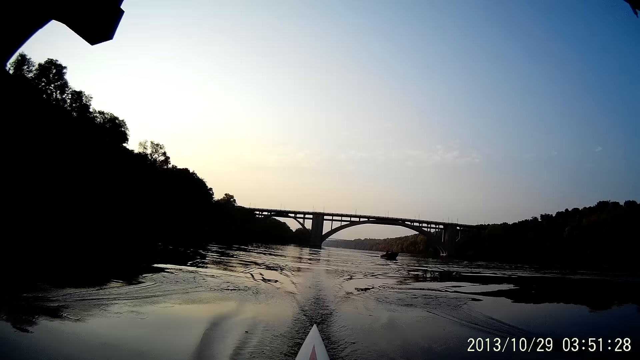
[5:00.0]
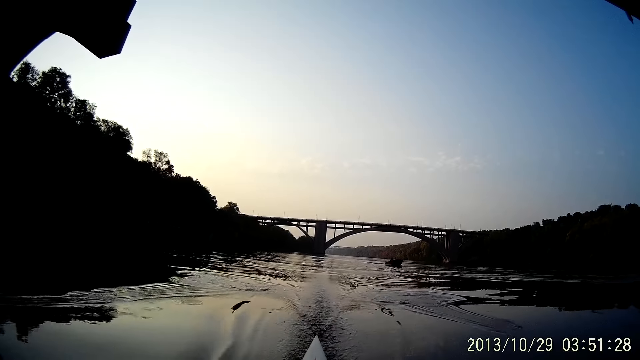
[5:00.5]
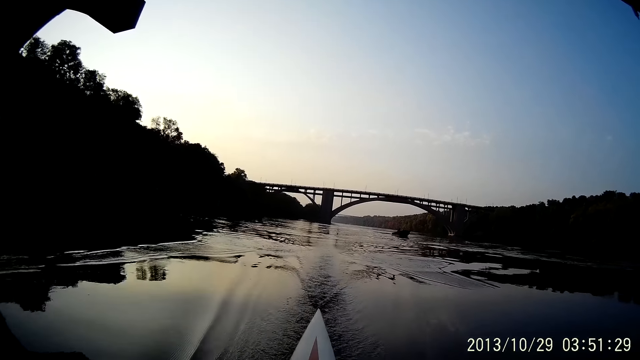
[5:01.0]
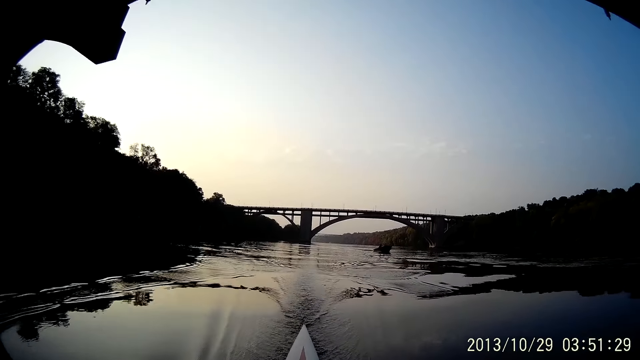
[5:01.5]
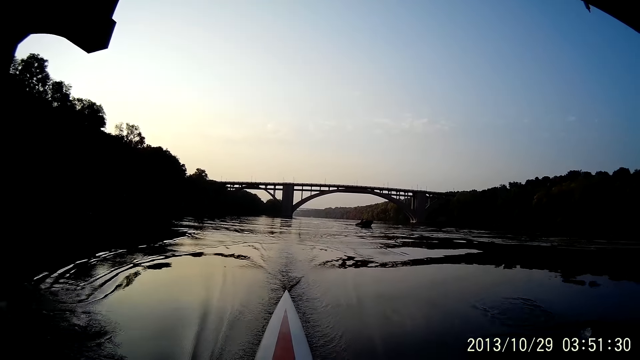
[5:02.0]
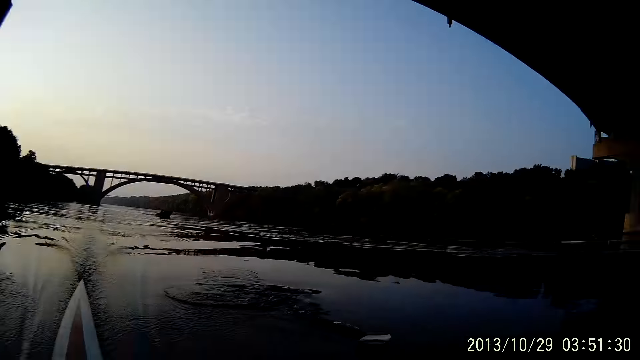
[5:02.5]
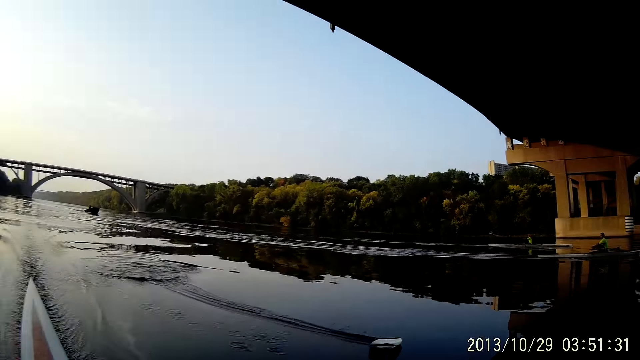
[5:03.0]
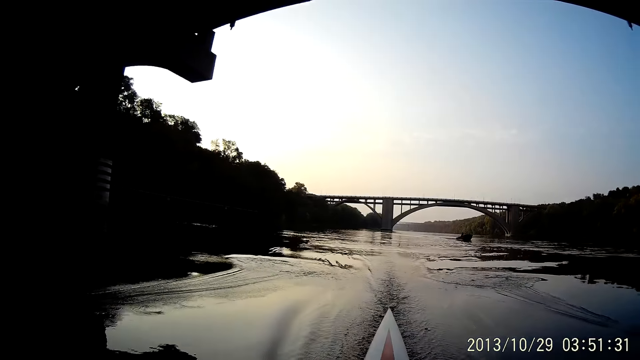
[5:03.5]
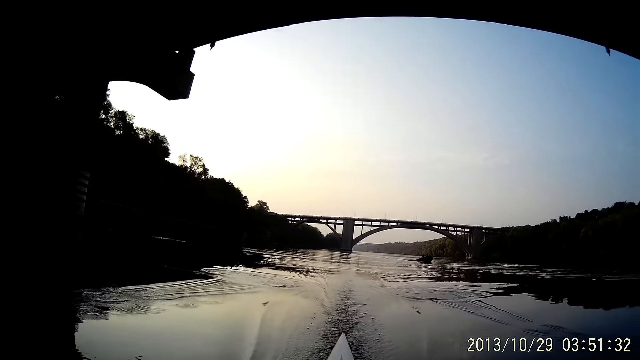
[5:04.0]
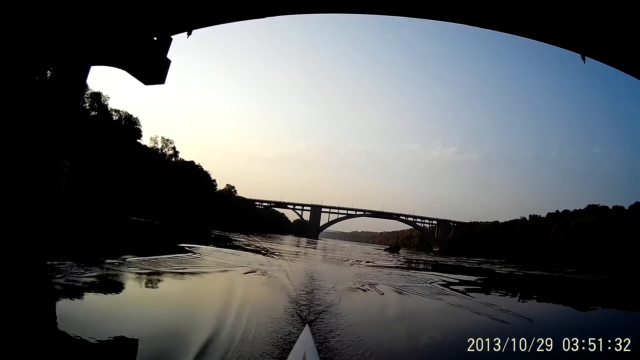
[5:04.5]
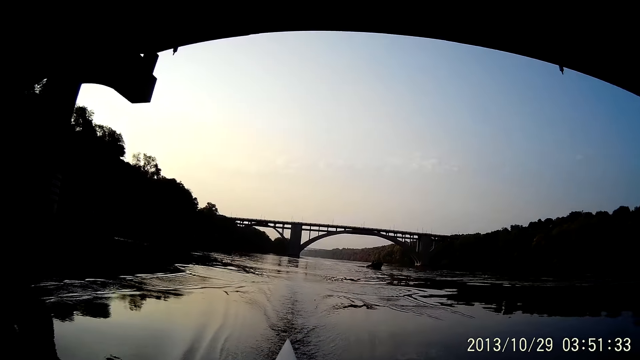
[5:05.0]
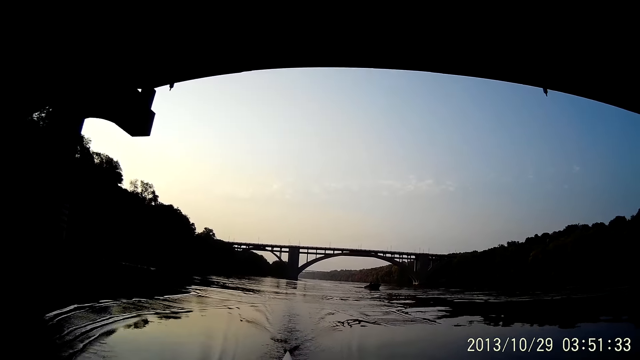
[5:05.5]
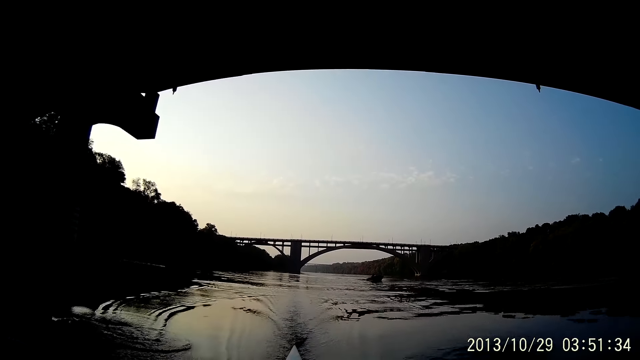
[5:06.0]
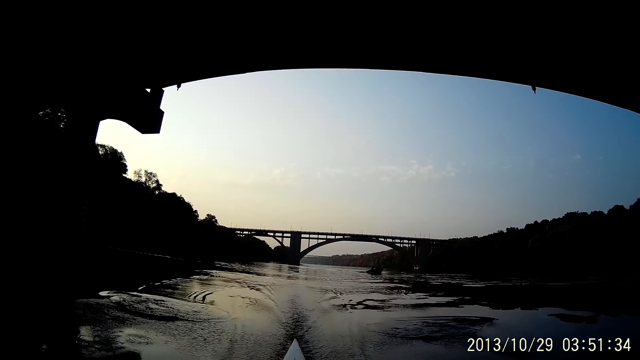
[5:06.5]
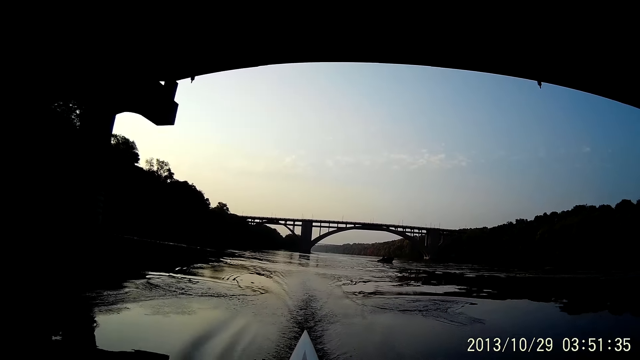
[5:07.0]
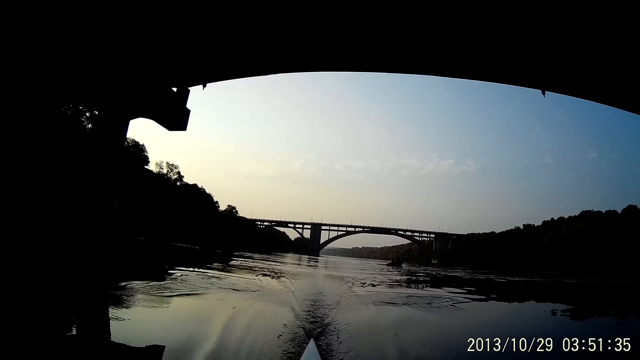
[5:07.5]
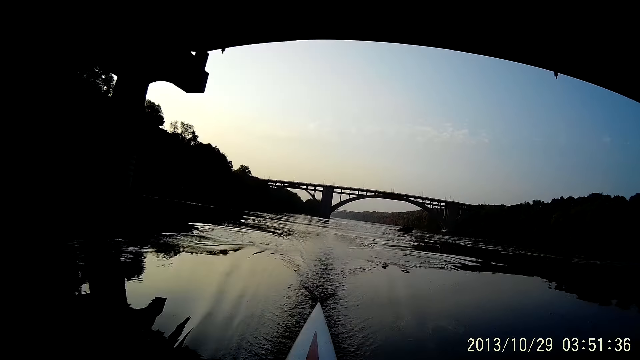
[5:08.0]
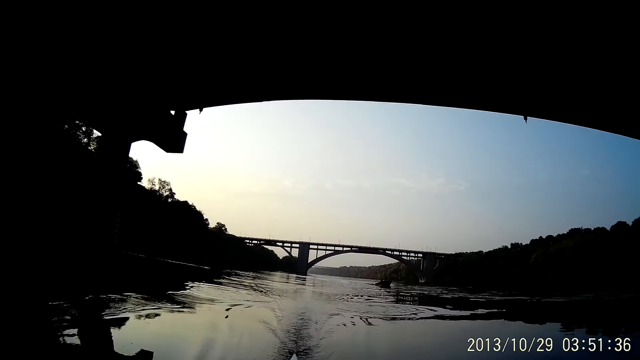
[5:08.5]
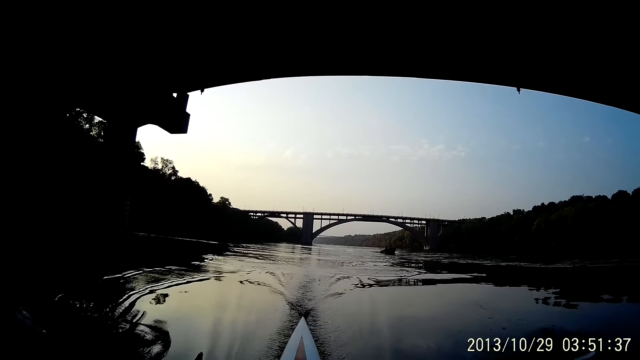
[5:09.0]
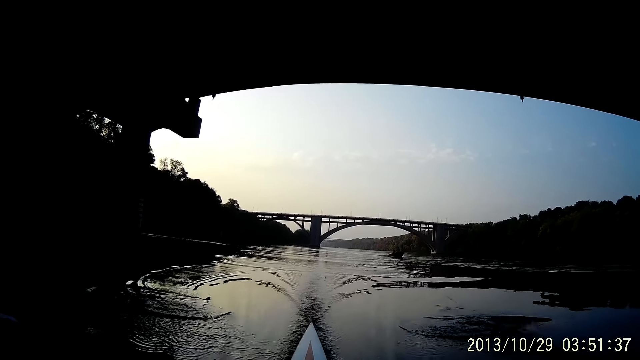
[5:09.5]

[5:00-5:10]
The camera wearer looks around. They row a boat on water.

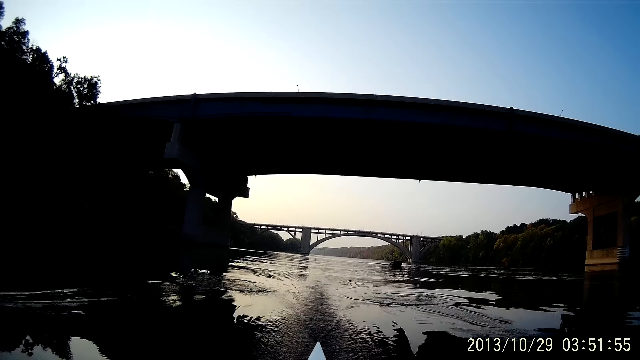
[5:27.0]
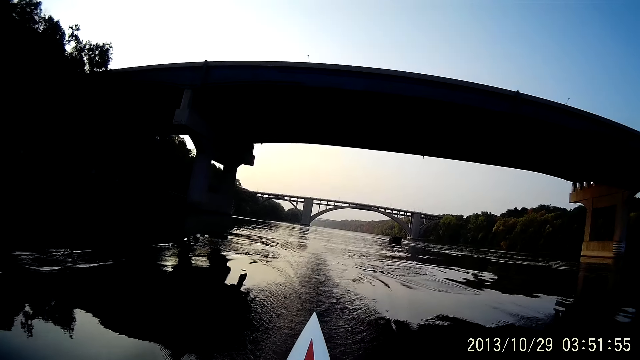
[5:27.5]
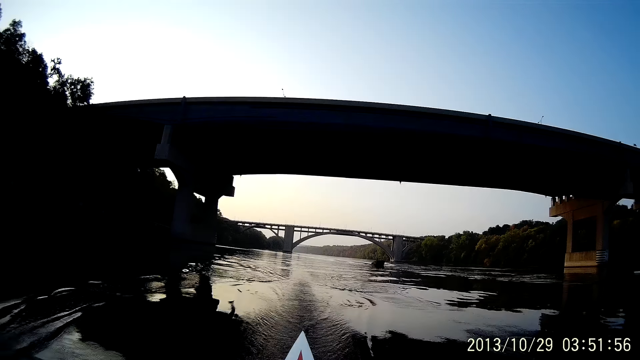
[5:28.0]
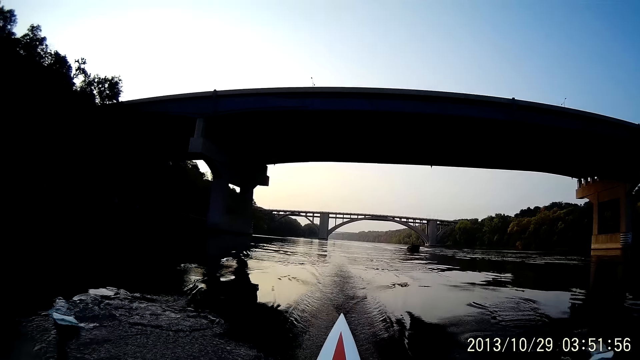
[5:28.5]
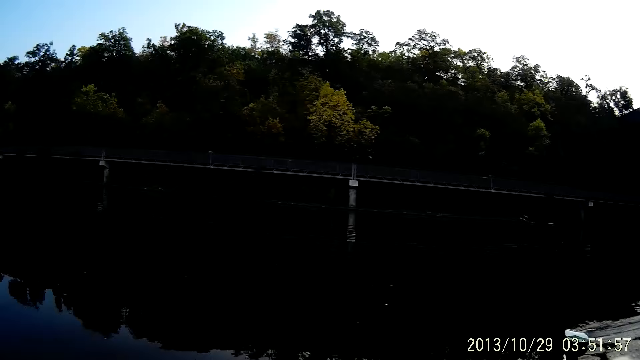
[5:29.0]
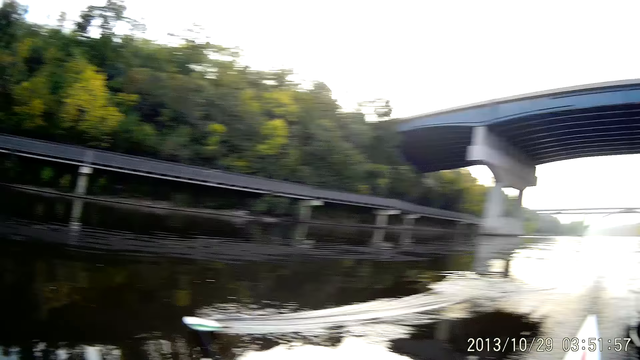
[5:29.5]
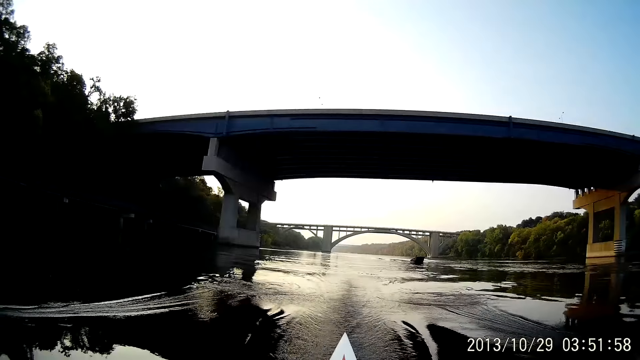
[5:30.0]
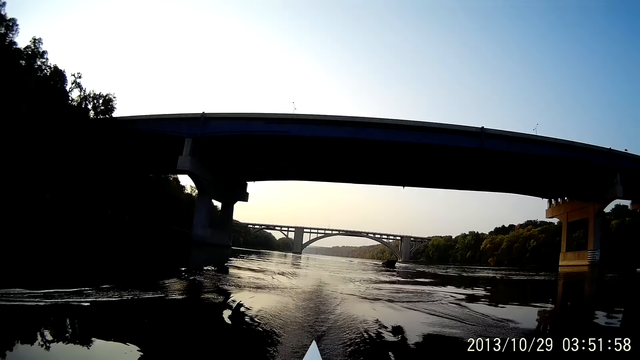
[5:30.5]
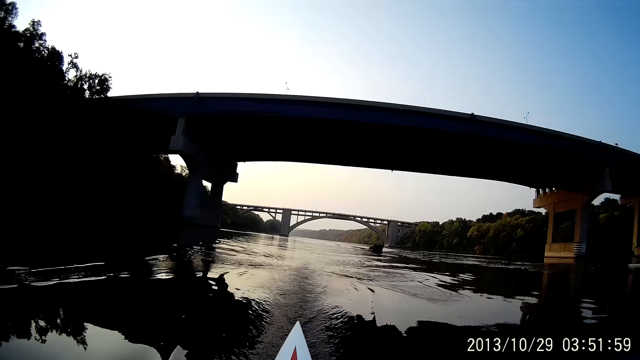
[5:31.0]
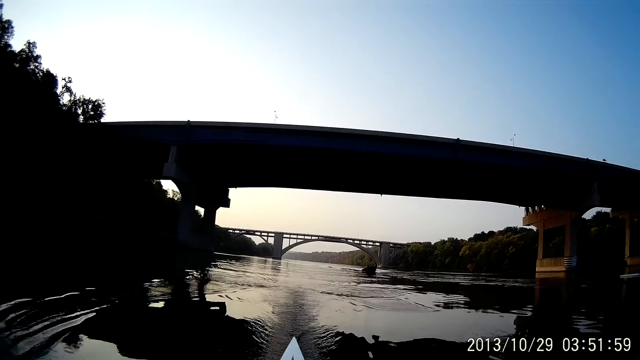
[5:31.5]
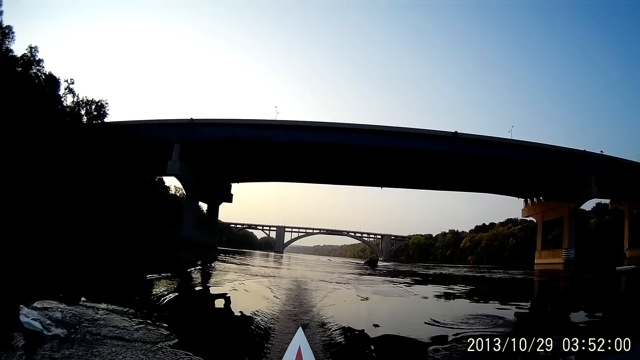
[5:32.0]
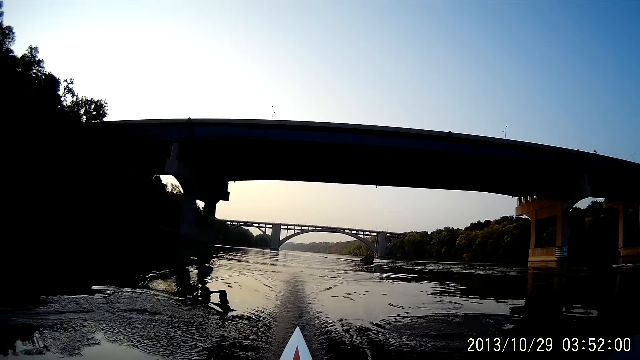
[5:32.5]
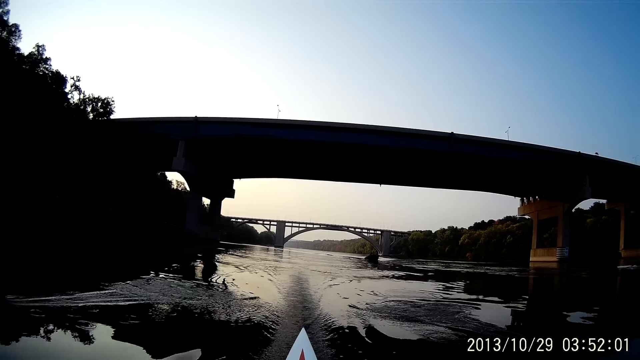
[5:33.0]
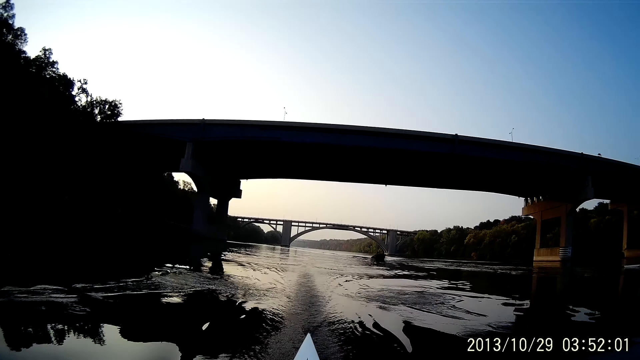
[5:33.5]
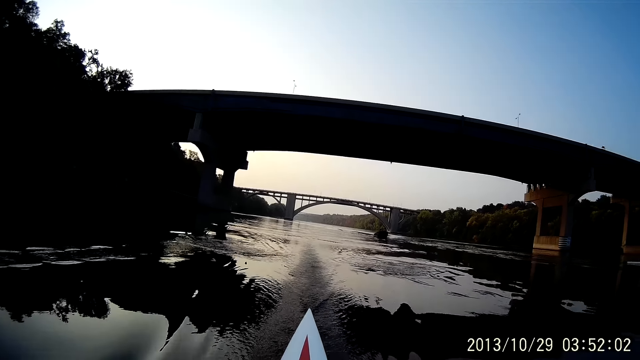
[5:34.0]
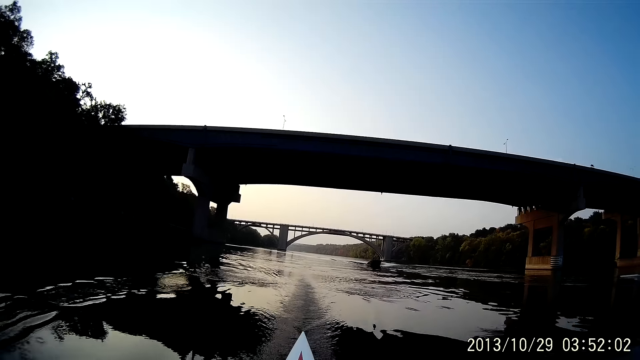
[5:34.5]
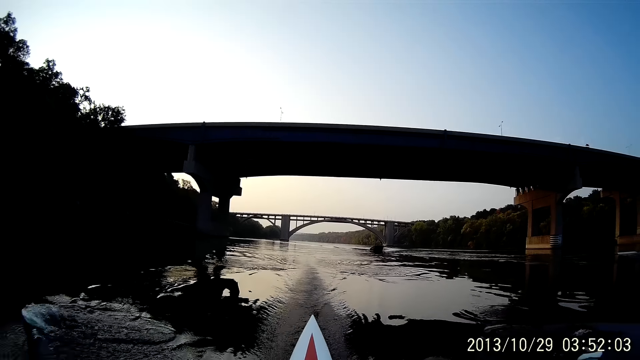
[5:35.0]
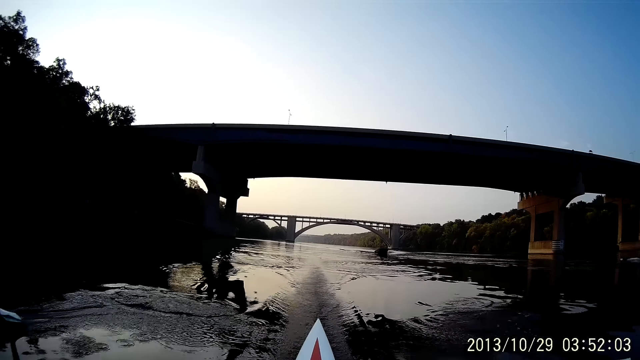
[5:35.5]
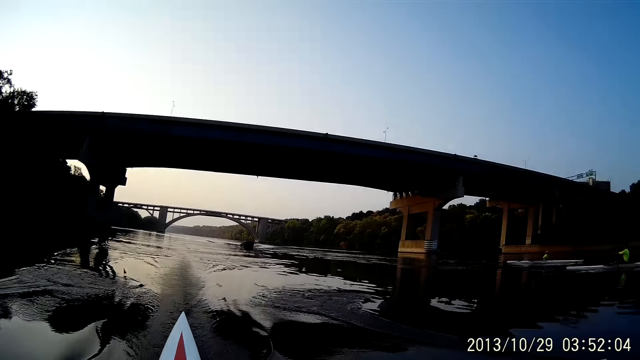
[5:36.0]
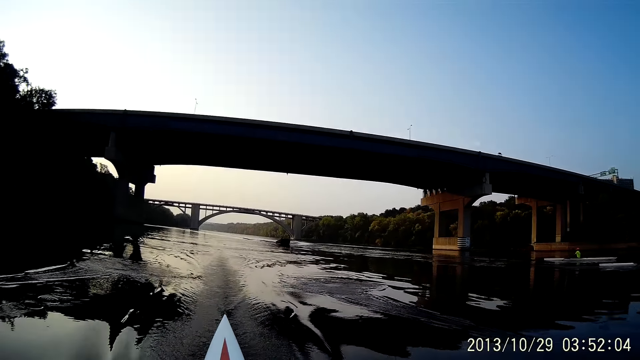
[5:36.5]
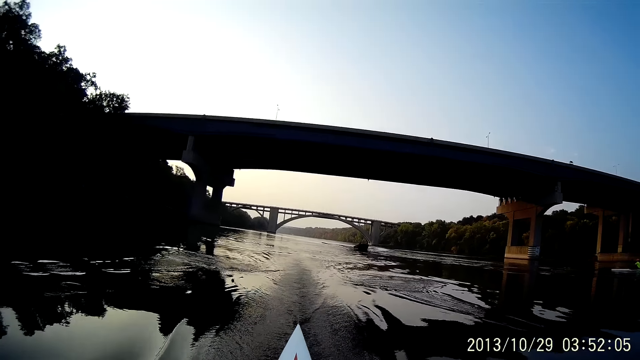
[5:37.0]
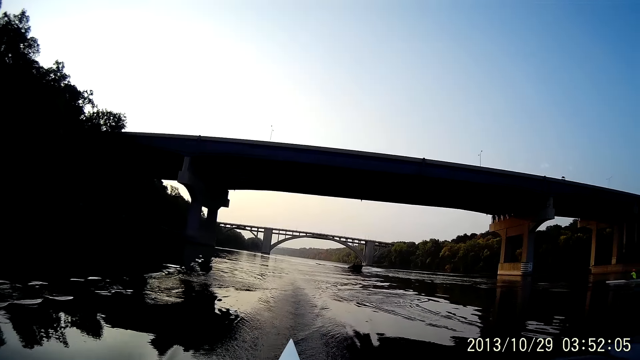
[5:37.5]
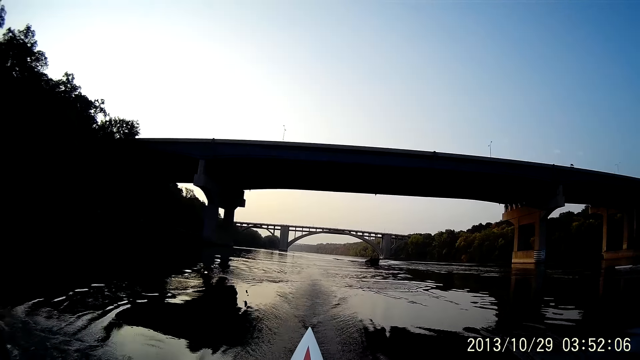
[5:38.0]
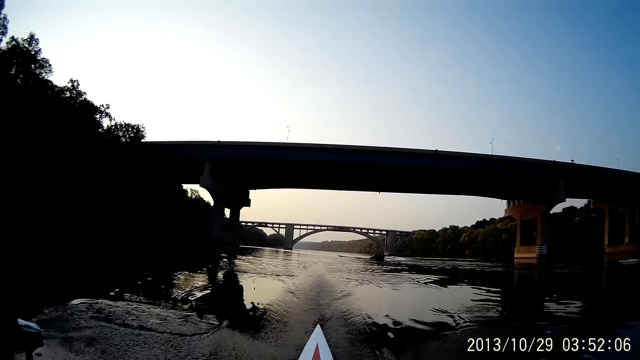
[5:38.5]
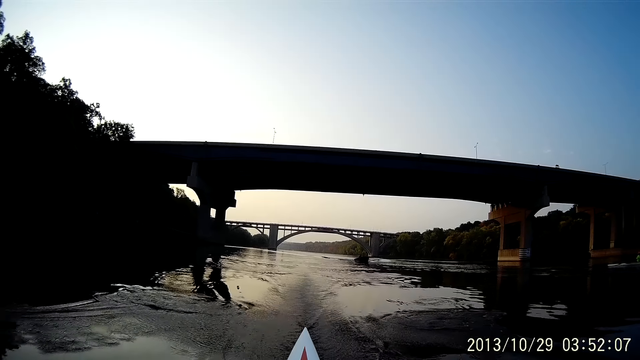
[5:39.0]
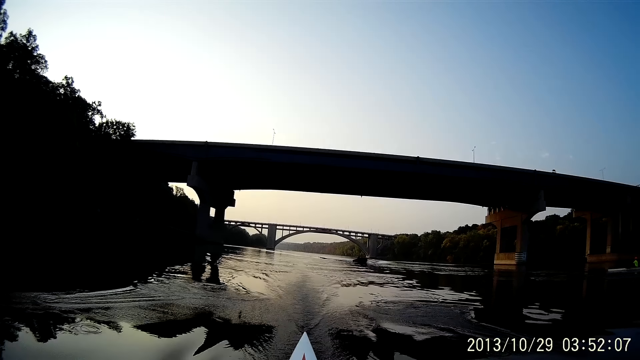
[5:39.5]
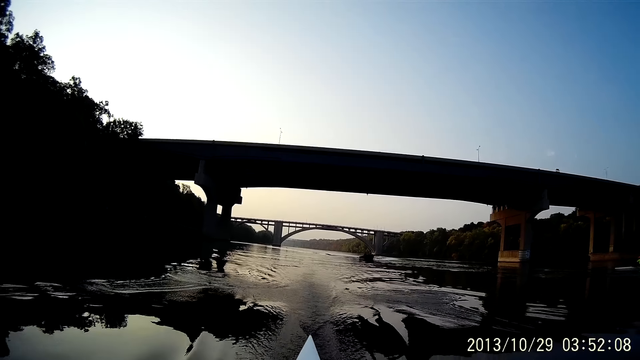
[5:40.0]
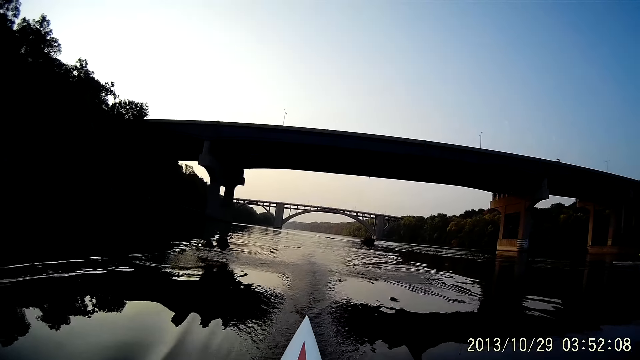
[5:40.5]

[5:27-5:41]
The camera wearer looks around. They row a boat on water. They ride on water with the boat.
